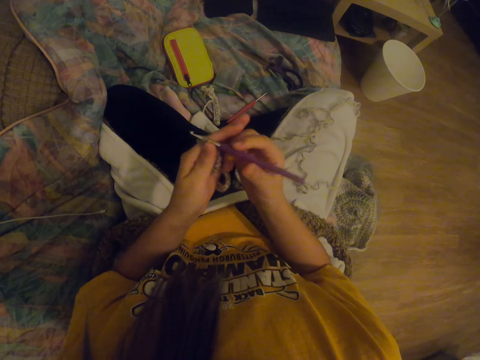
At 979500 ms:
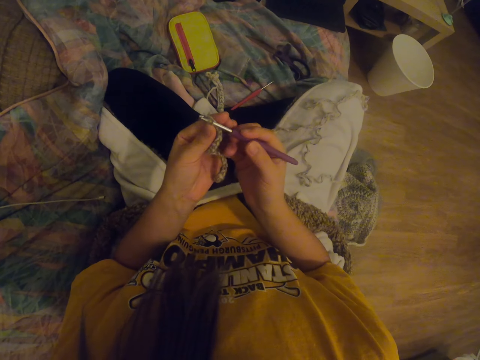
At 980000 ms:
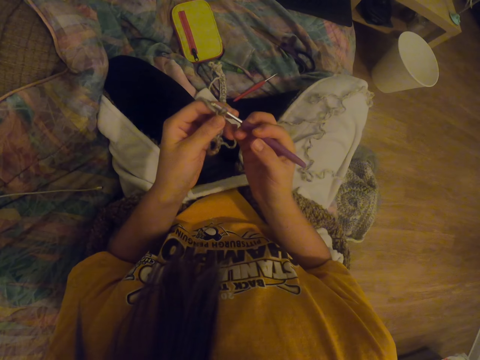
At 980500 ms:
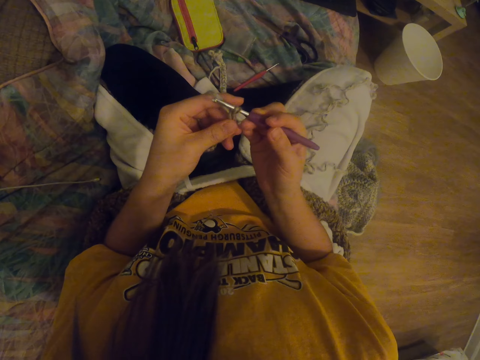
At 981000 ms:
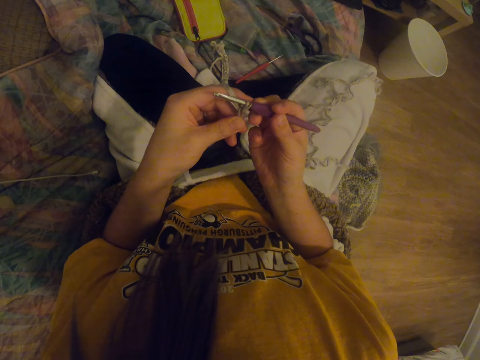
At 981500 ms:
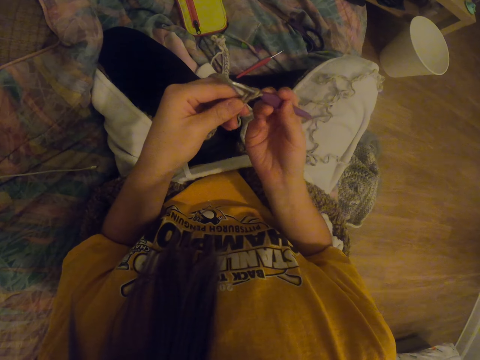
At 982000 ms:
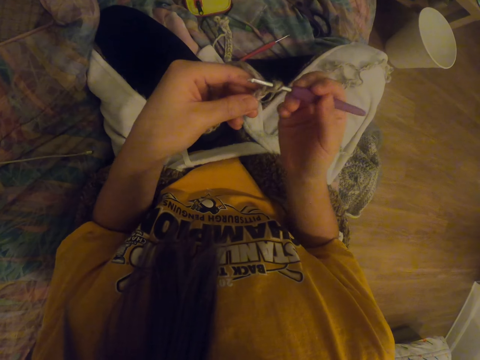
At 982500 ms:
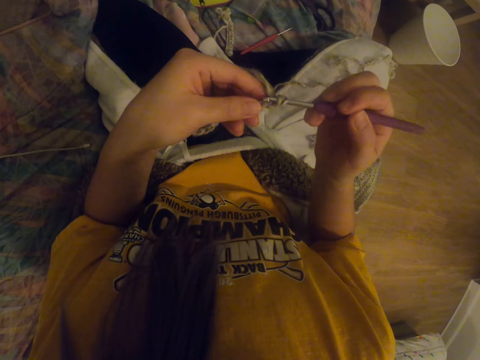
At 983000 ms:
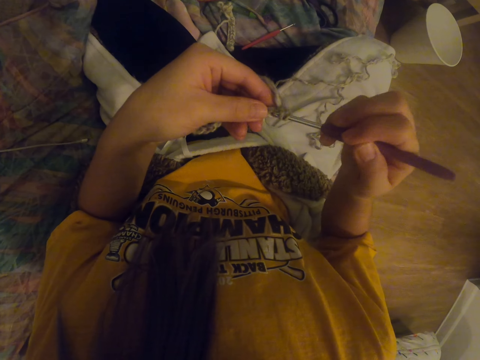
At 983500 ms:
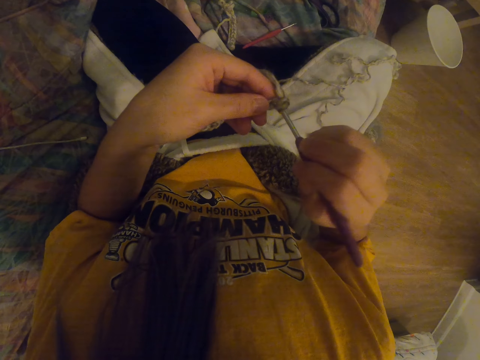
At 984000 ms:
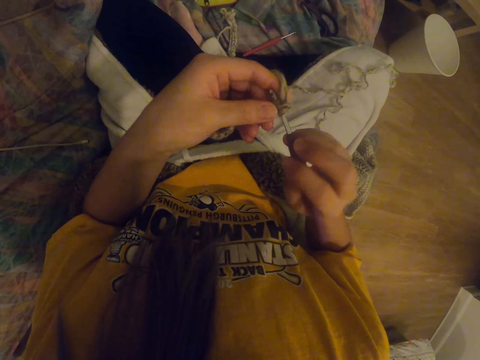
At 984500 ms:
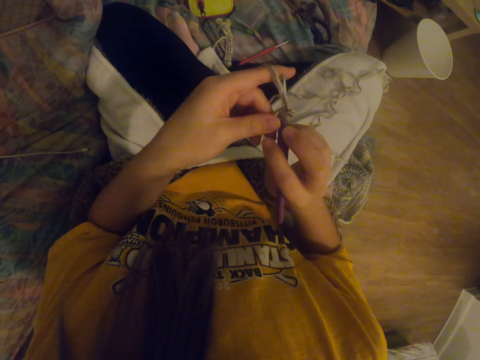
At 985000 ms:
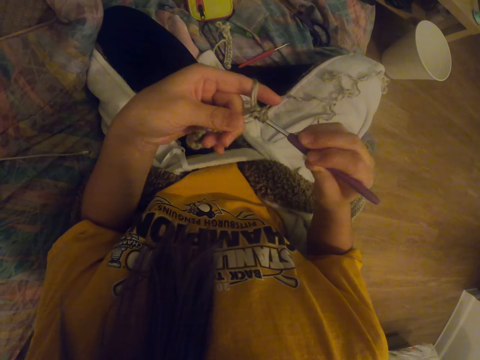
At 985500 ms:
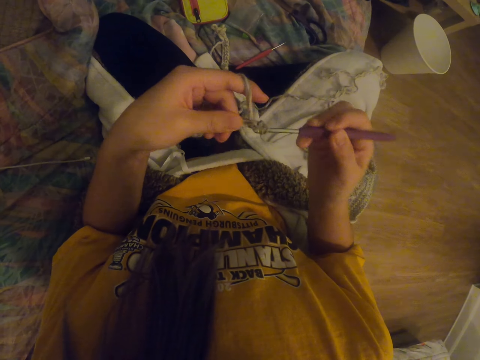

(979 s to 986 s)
The camera wearer knits the cloth with the needle.

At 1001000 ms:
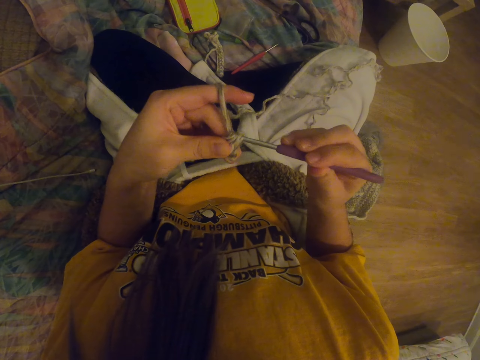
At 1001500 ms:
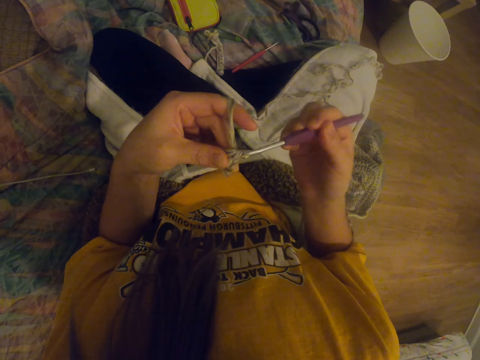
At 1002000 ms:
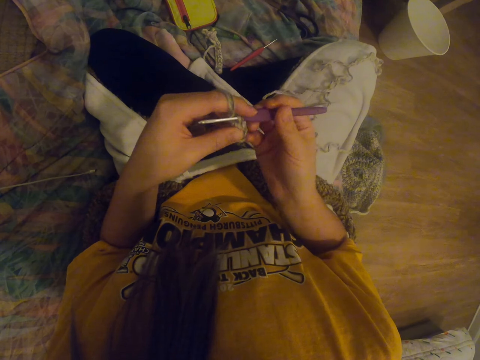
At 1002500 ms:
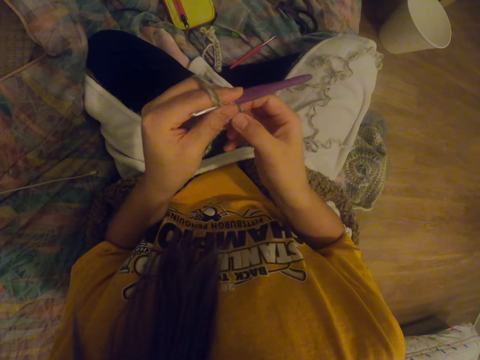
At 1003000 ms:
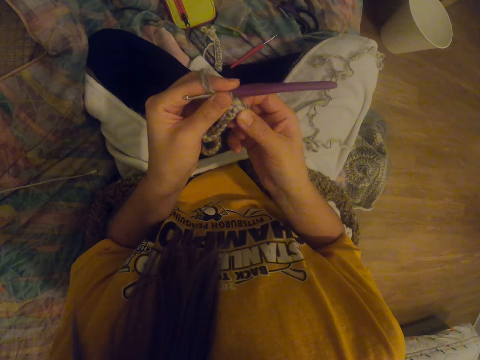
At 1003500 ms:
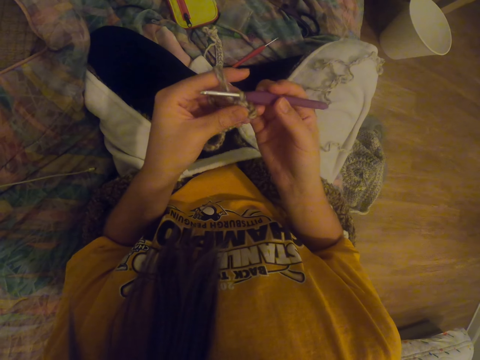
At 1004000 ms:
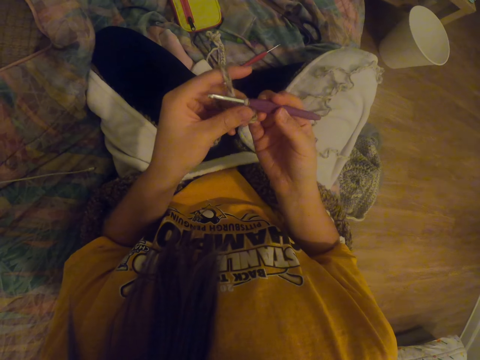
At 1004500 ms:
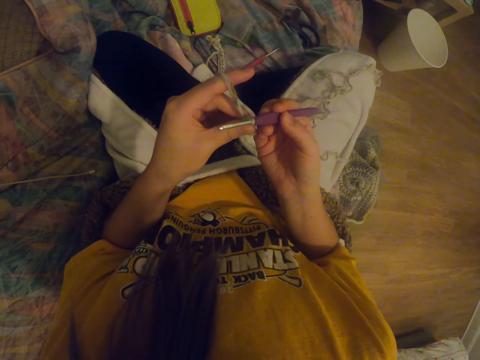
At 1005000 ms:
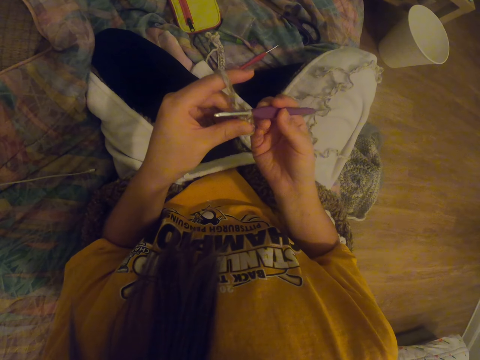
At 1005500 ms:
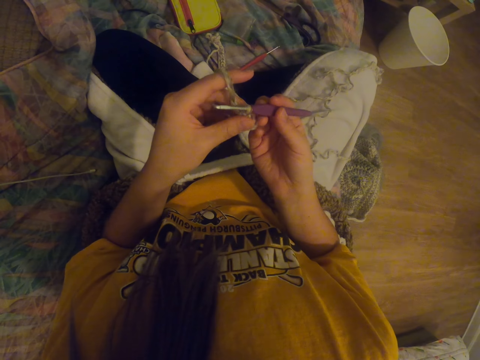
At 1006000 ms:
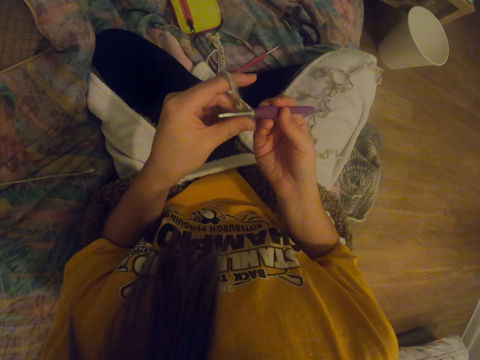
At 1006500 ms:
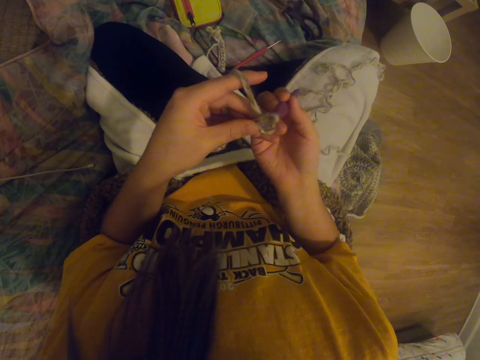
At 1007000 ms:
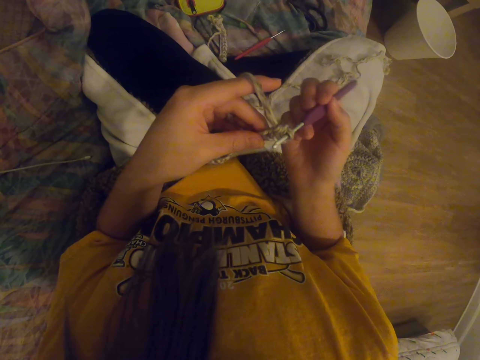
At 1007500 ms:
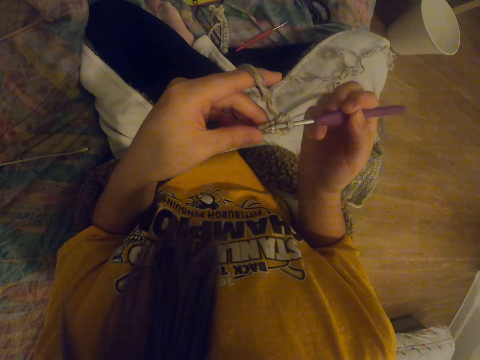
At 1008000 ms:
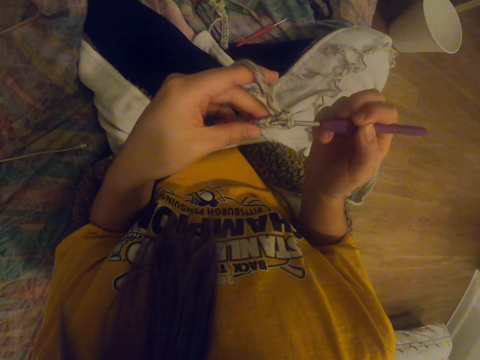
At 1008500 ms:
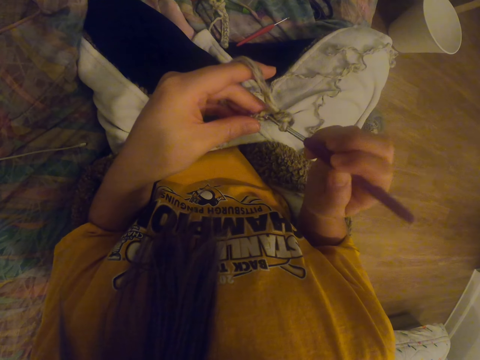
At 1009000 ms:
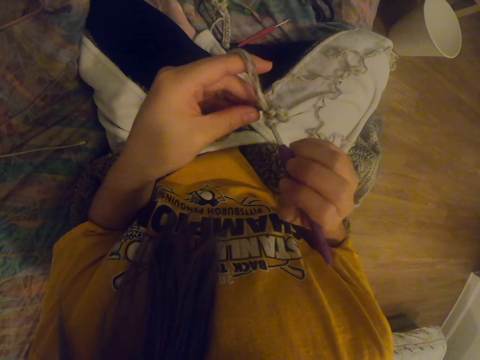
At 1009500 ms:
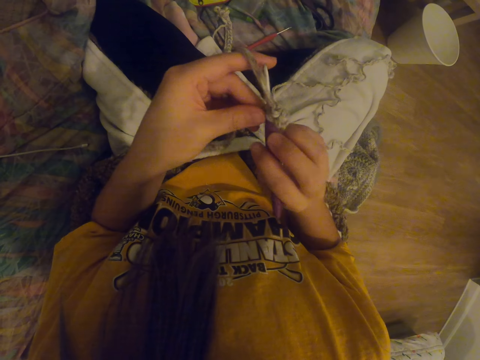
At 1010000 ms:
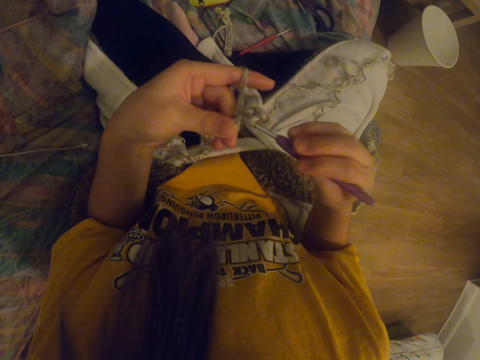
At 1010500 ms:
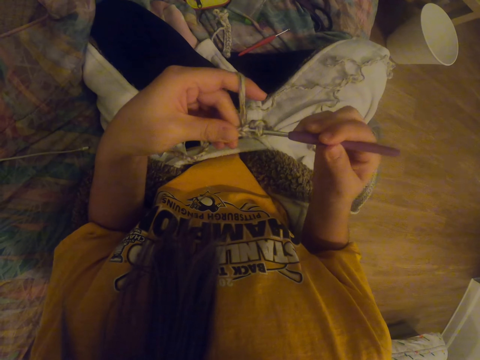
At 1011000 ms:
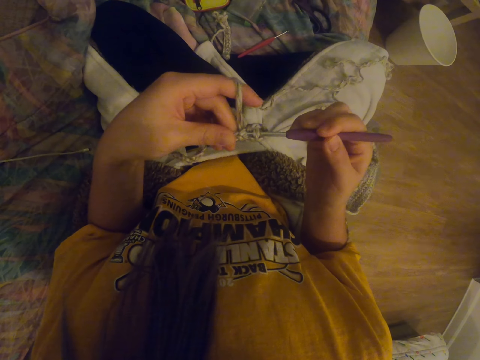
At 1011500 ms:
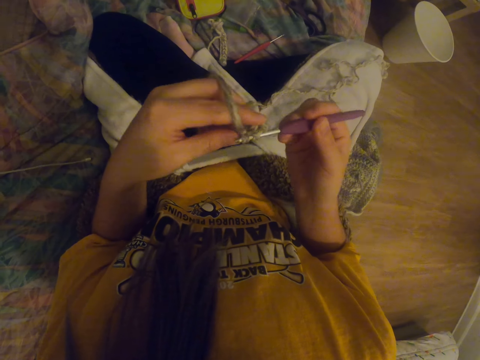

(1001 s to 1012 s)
The camera wearer stretches the garment or cloth. They knit the cloth with the needle. They knit the garment.

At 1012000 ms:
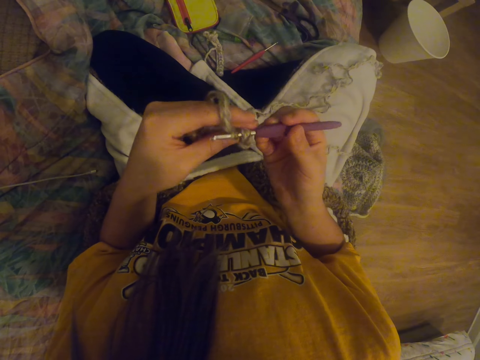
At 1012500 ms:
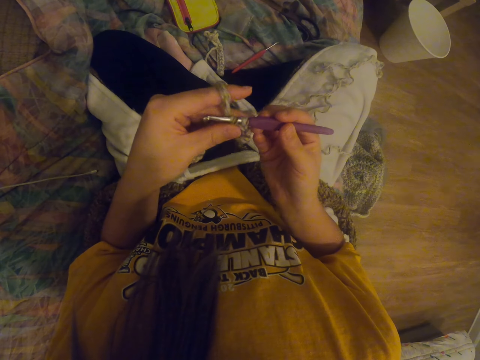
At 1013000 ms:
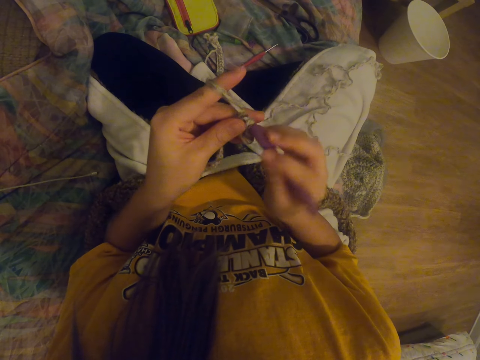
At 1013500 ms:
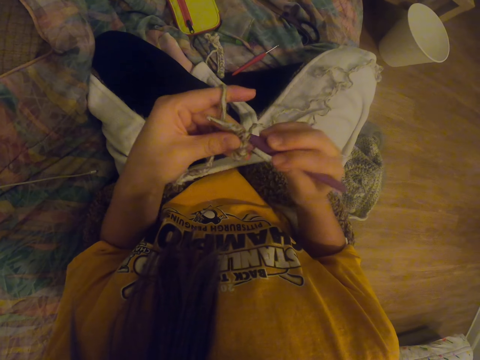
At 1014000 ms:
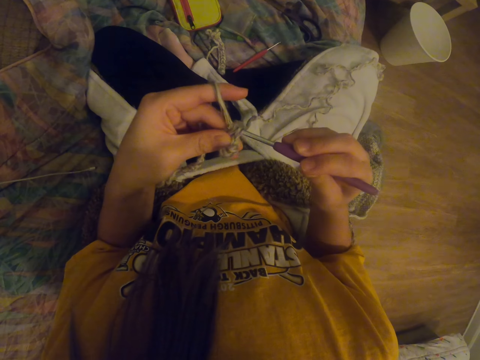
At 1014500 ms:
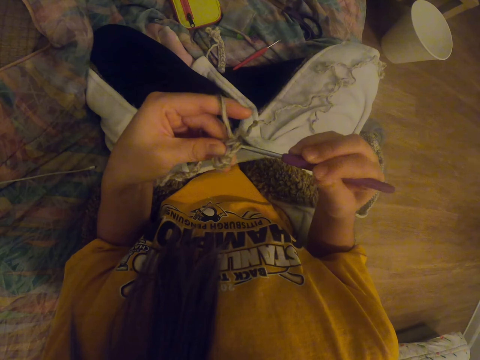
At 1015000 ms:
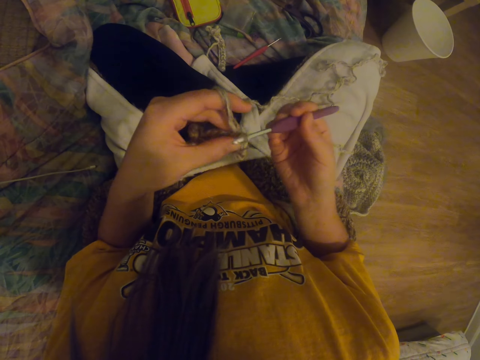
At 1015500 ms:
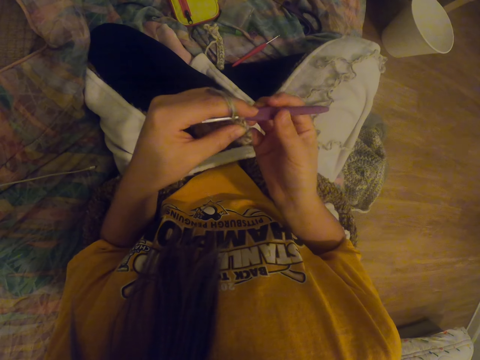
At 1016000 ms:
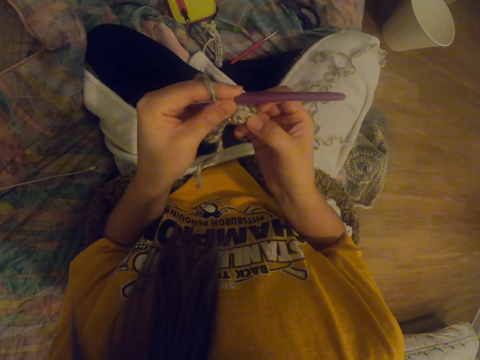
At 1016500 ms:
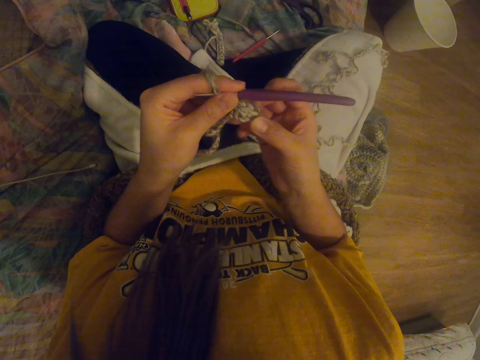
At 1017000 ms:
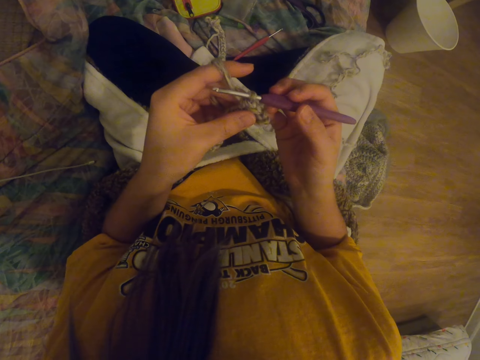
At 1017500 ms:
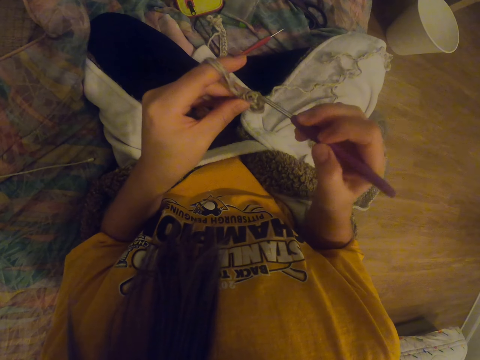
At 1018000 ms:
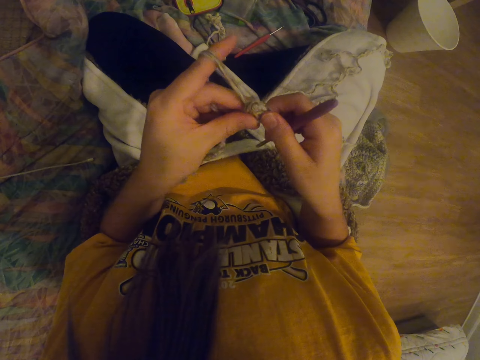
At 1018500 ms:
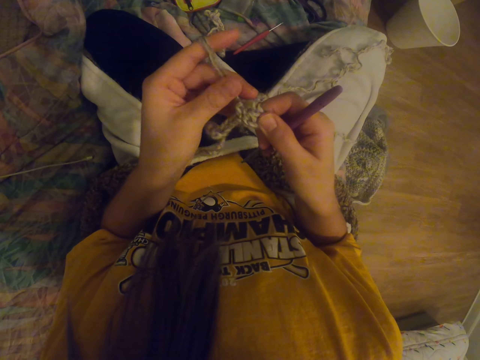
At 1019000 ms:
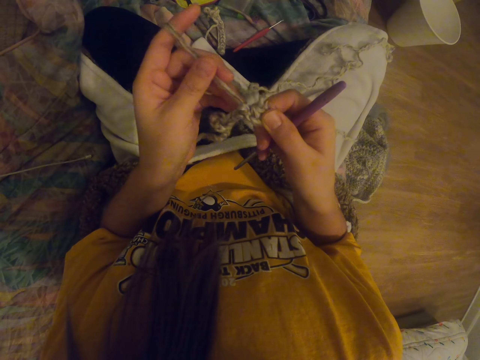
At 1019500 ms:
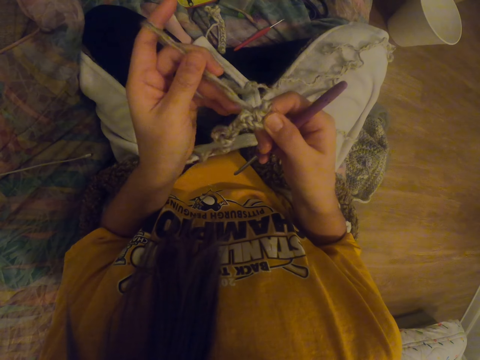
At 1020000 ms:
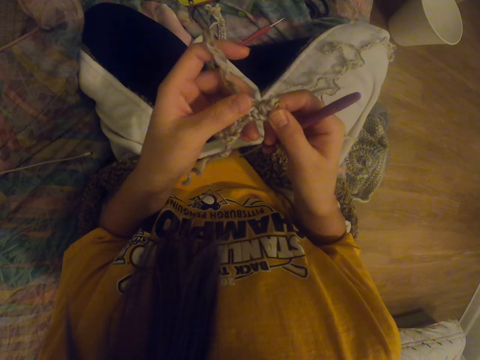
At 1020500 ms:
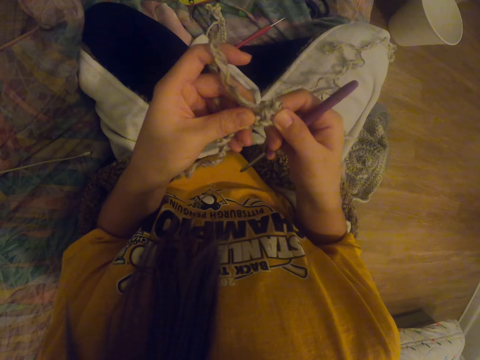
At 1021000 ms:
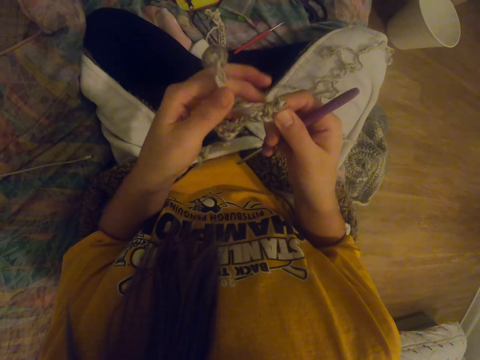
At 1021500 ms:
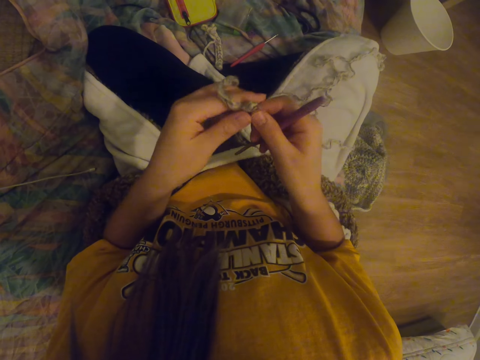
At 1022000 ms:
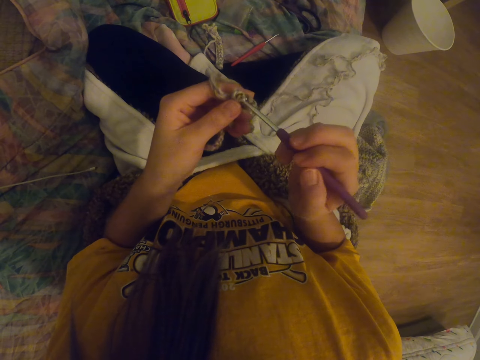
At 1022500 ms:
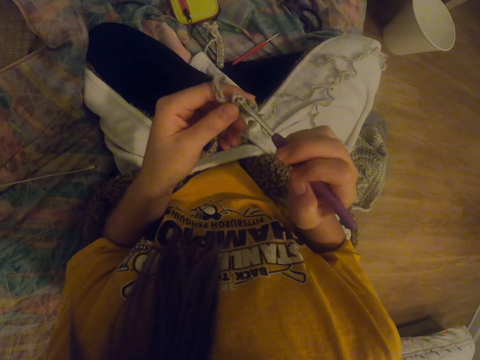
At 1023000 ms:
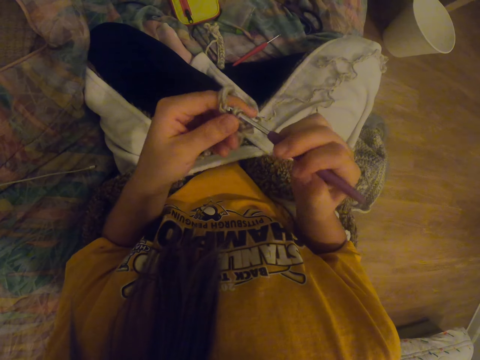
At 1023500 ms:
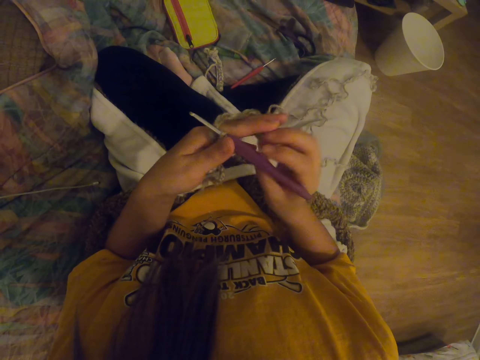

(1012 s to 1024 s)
The camera wearer stretches the garment or cloth. They pull the crochet needle from the cloth. They stretch the crochet thread. They unknit the garment. They knit the cloth with the needle and insert the crochet hook to the garment.
